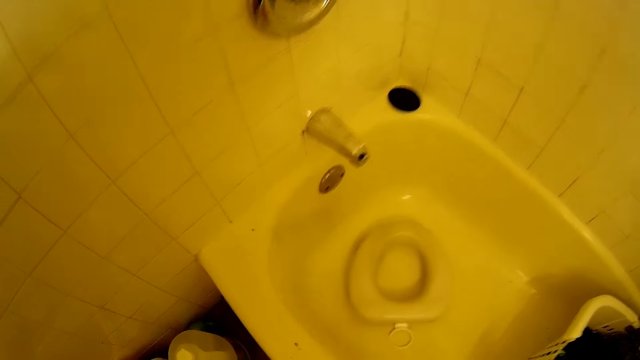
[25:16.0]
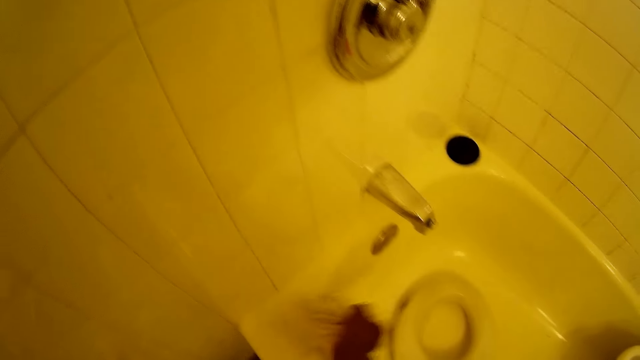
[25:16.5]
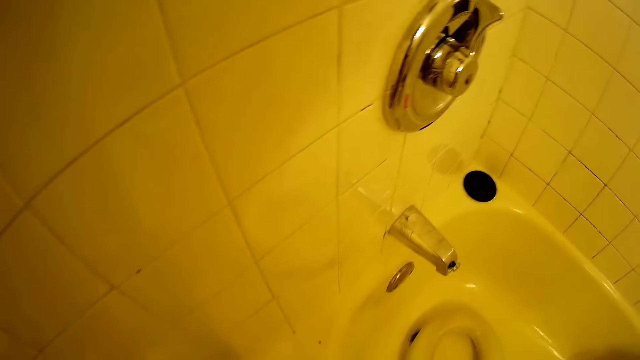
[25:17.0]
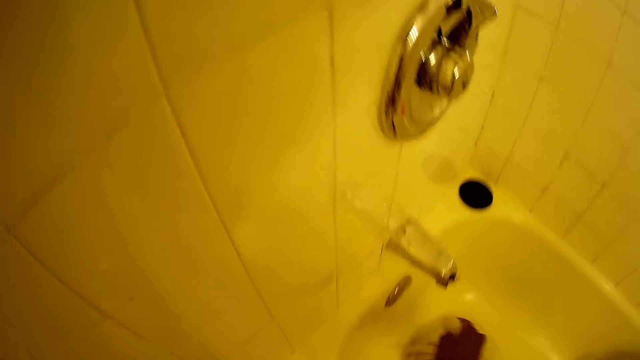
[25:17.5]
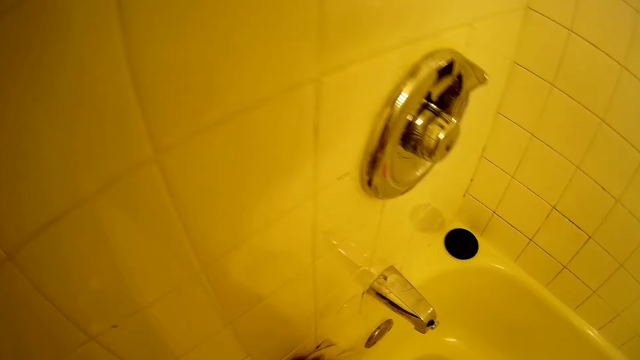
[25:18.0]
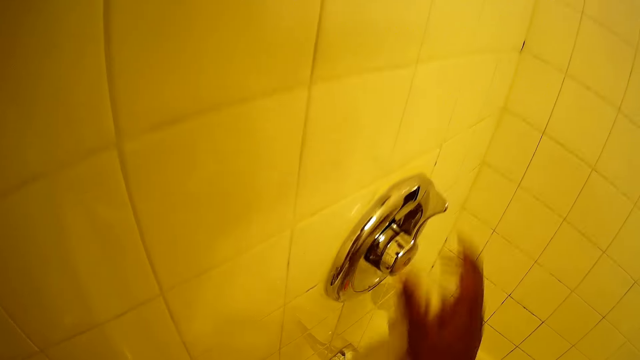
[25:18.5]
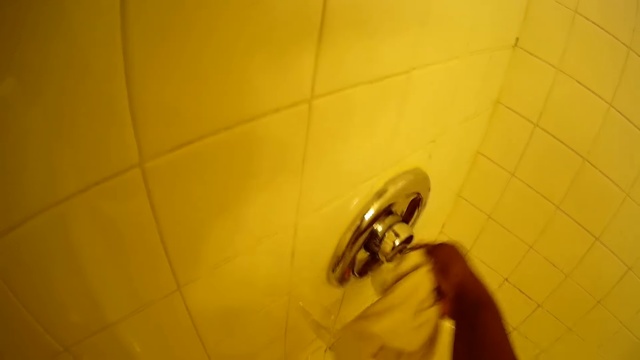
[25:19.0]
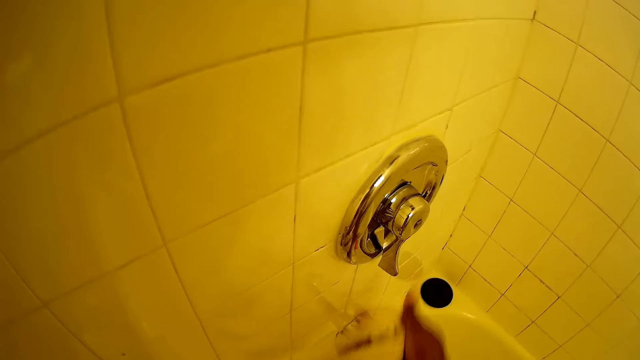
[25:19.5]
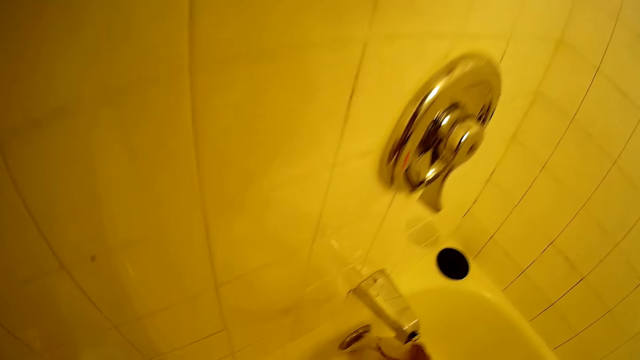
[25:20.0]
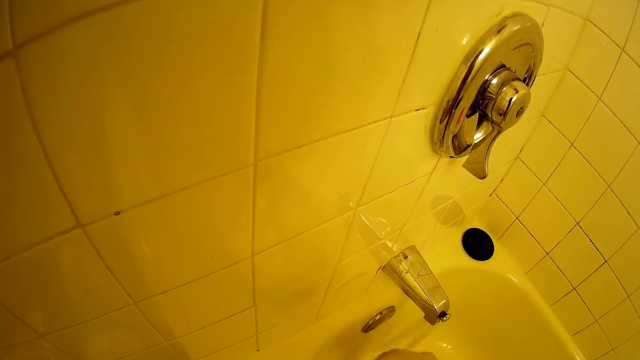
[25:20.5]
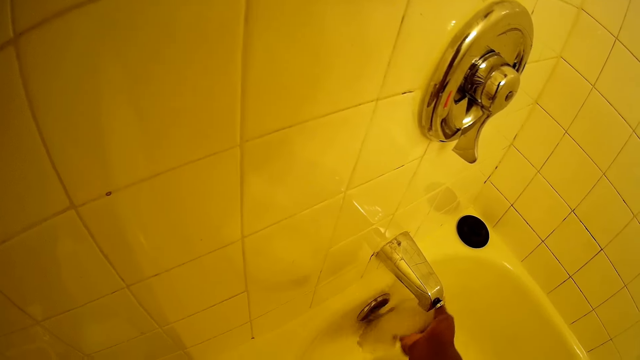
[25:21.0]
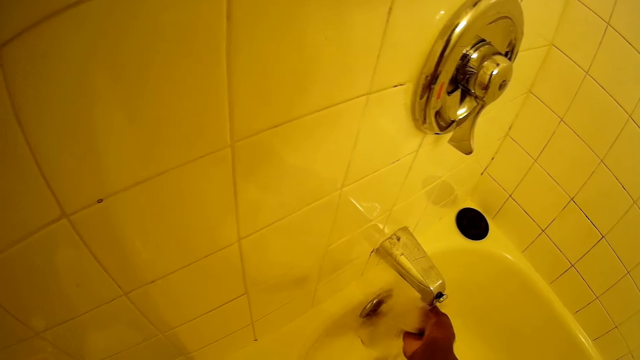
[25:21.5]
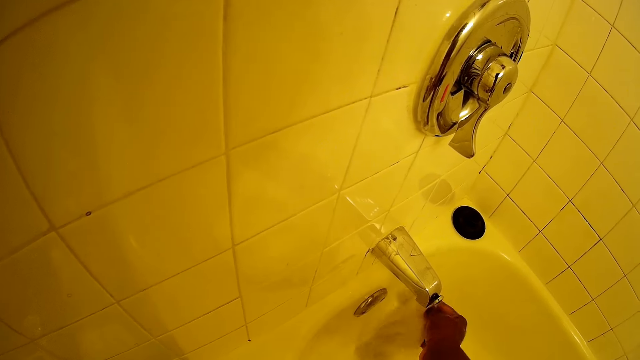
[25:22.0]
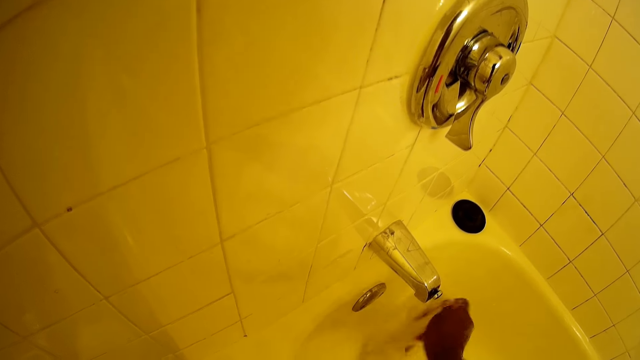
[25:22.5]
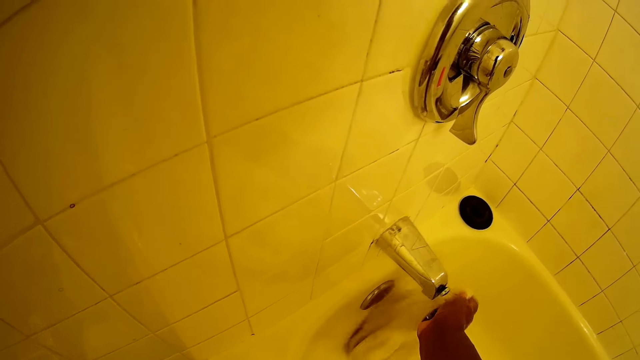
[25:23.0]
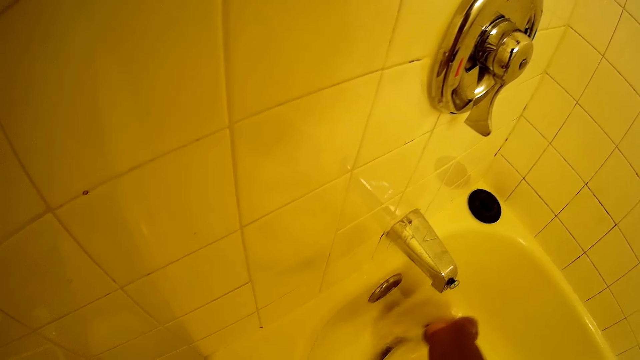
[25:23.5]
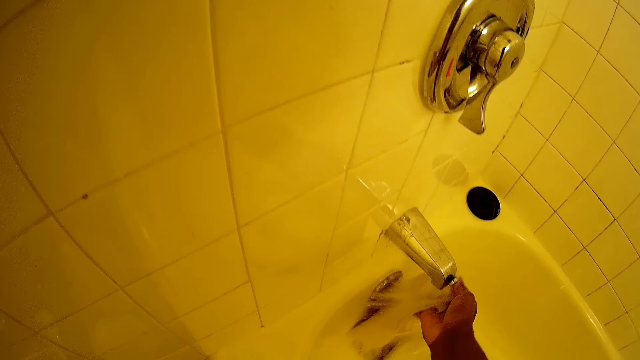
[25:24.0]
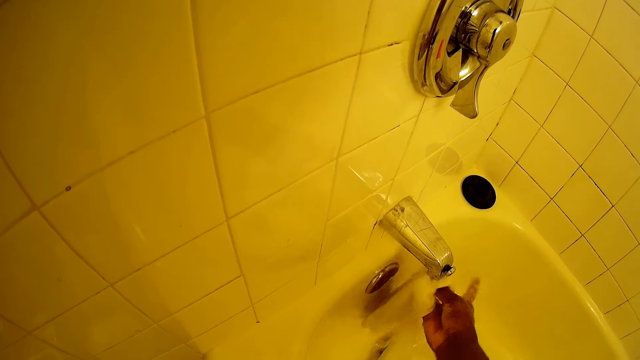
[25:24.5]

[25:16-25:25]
The camera wearer cleans a bathtub with a napkin on her right hand. She moves to the bathtub. She turns on a tap with her right hand. She rinses the napkin with her right hand.

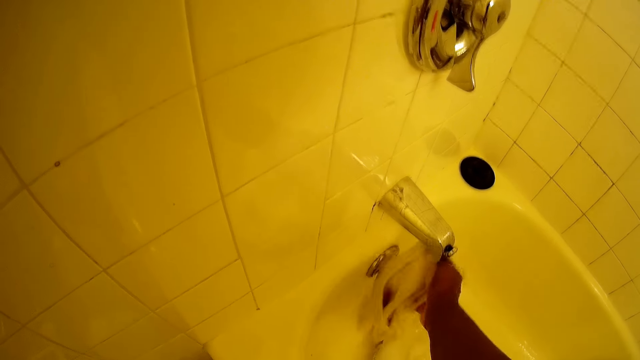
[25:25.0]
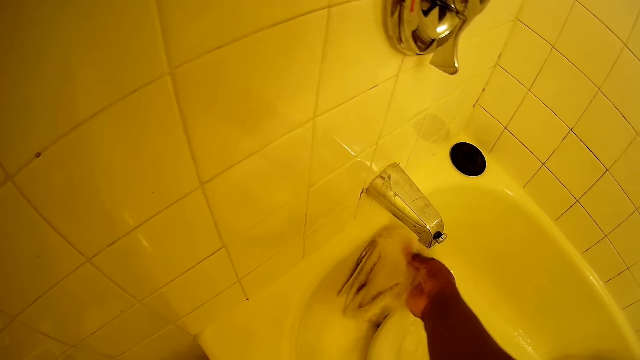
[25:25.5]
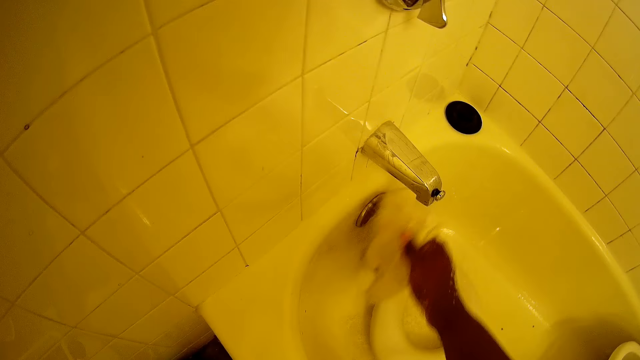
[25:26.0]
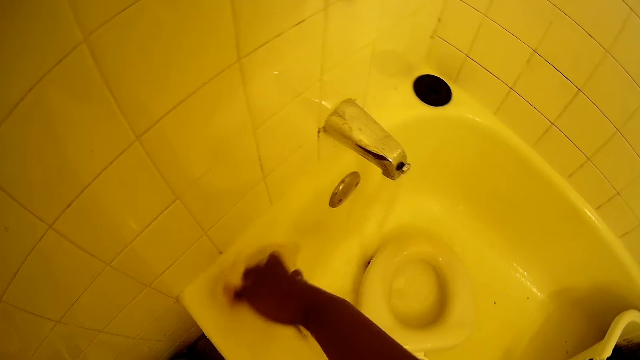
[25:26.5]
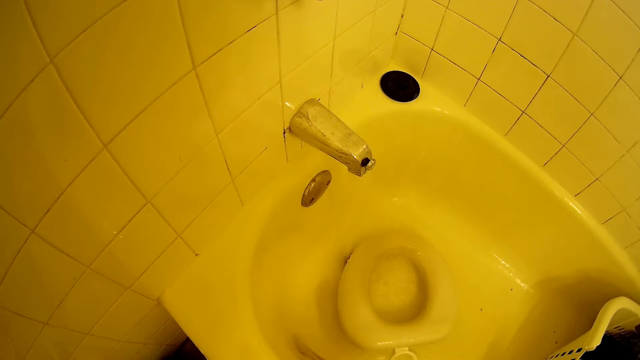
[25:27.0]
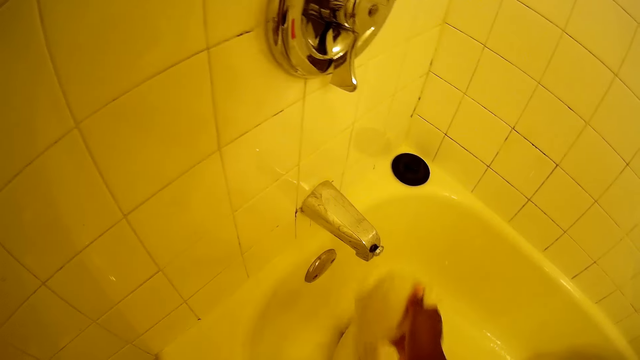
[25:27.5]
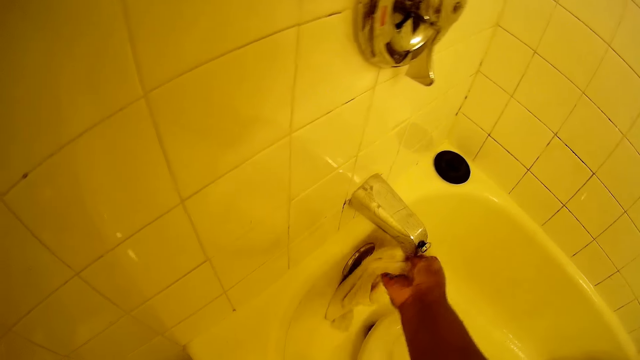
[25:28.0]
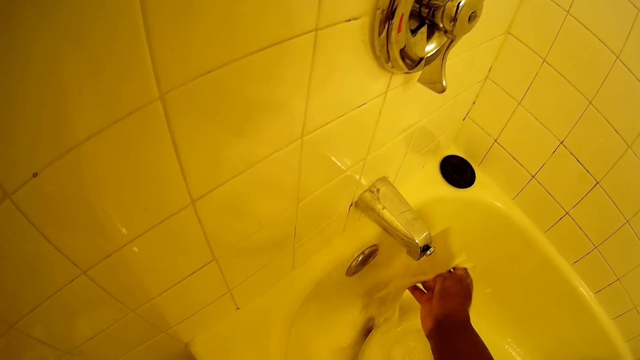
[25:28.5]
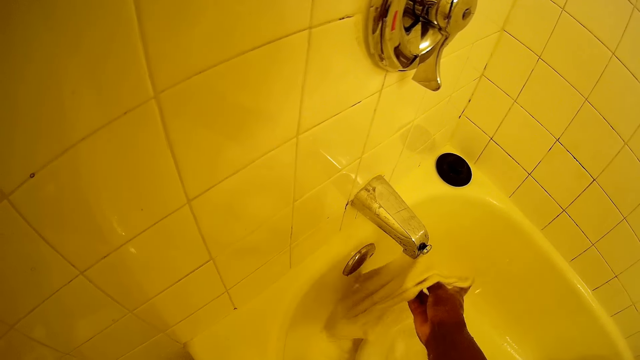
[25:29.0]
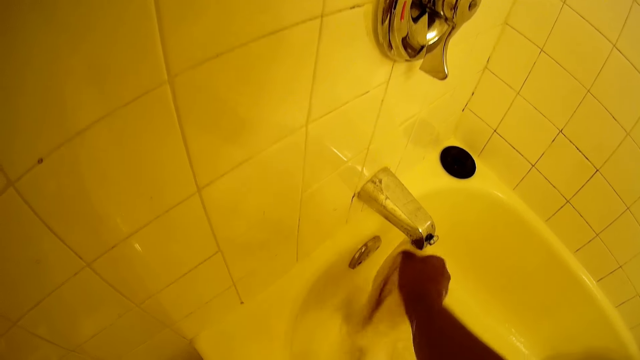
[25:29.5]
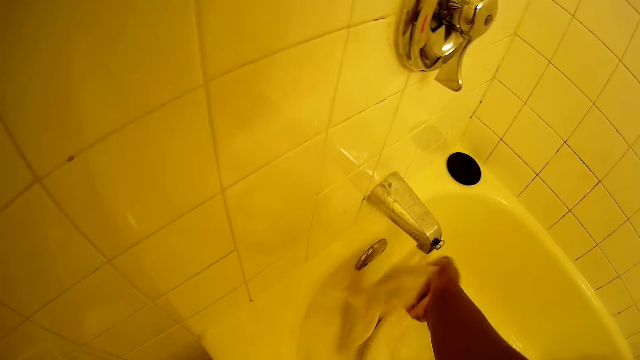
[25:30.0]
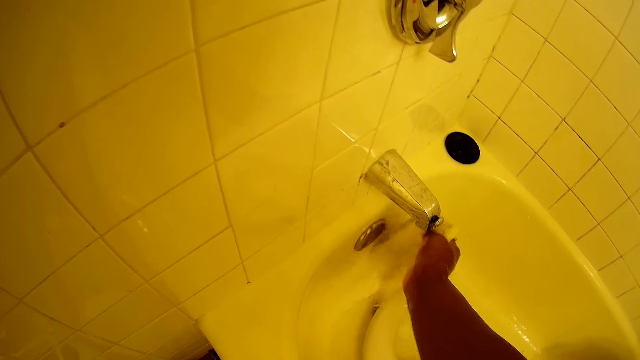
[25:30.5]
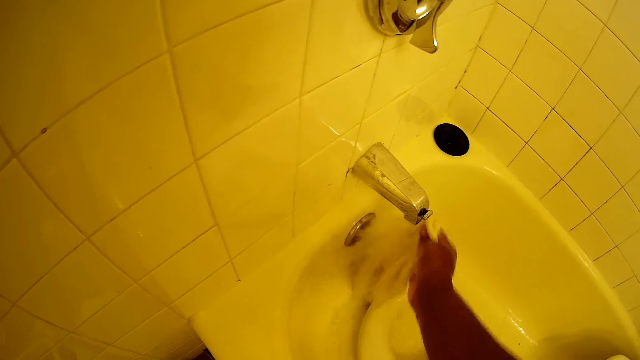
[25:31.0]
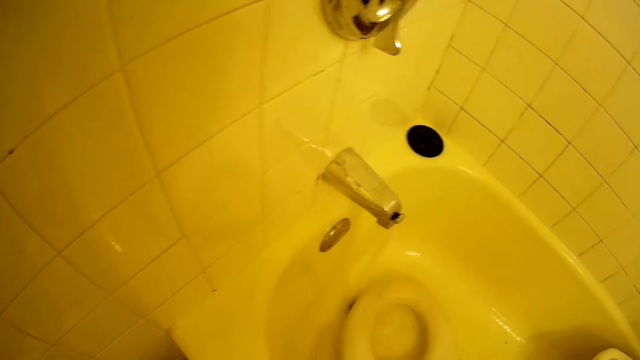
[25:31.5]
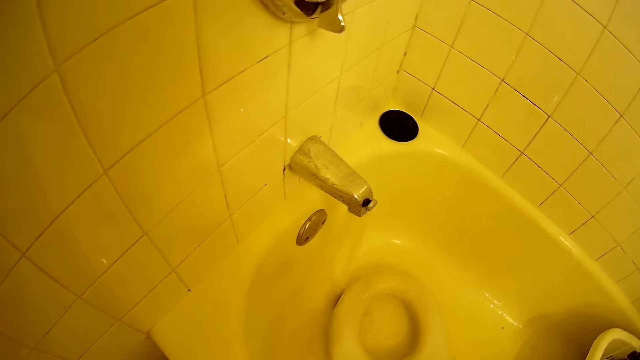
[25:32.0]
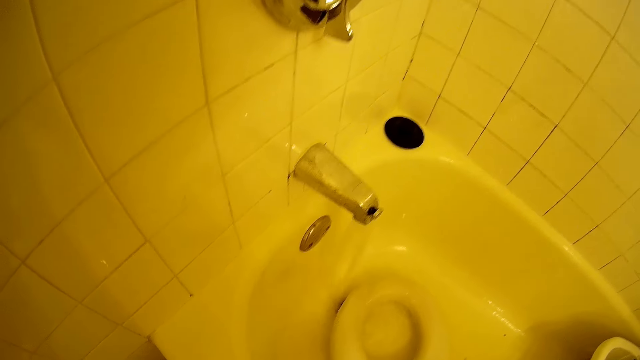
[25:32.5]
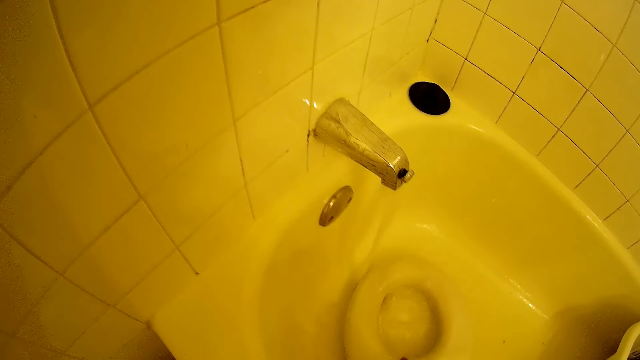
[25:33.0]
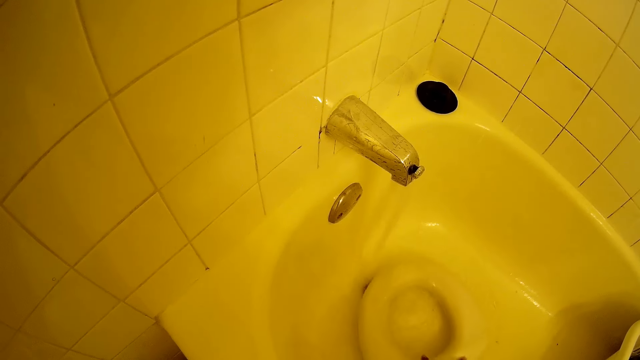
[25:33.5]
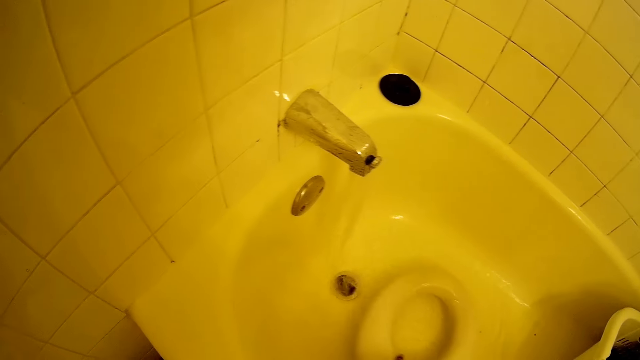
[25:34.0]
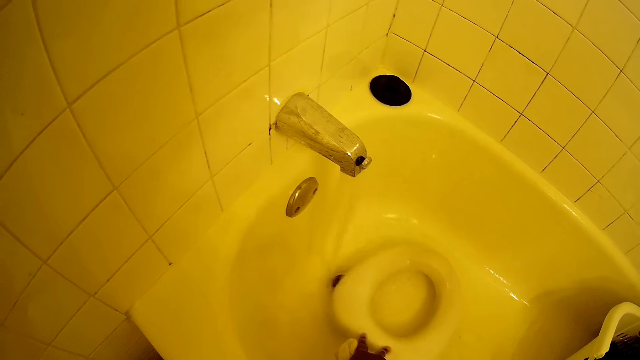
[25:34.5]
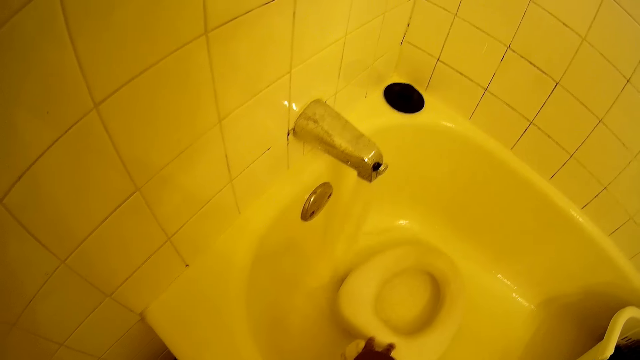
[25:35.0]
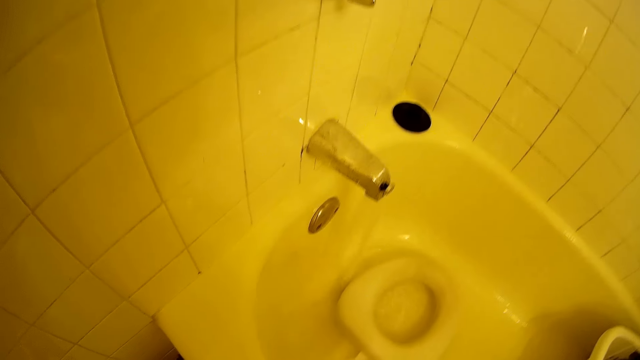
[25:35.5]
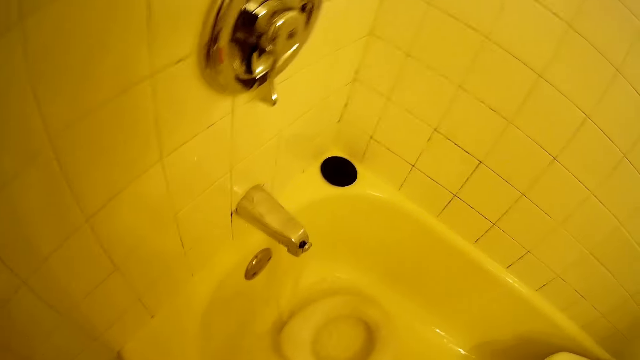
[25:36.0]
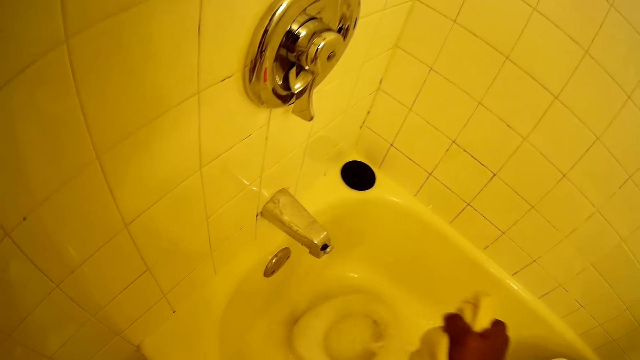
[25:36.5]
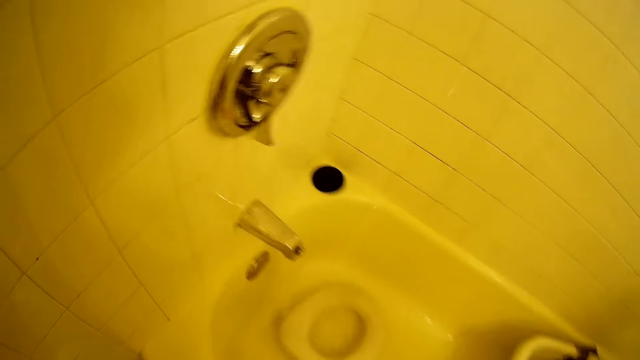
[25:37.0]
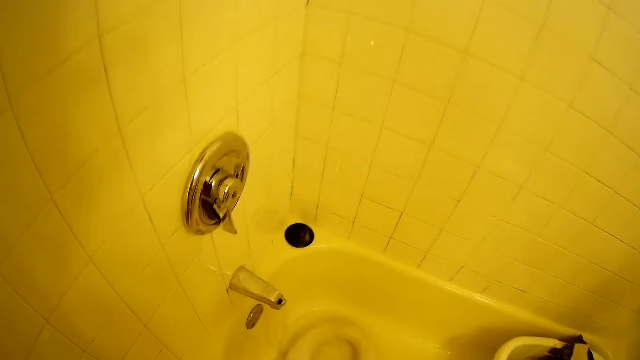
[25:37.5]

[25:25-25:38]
The camera wearer cleans the bathtub with a napkin in her right hand. She rinses the napkin with her right hand. She moves a potty with her right hand.
